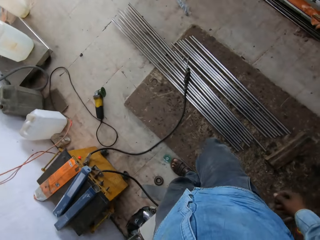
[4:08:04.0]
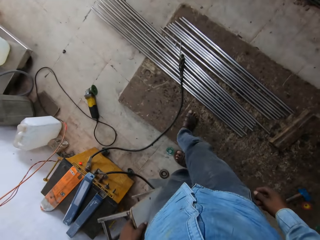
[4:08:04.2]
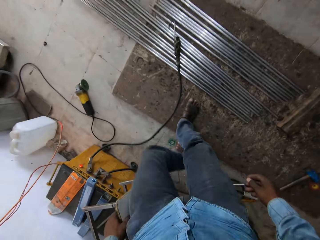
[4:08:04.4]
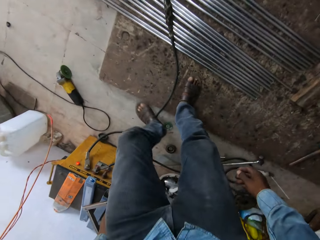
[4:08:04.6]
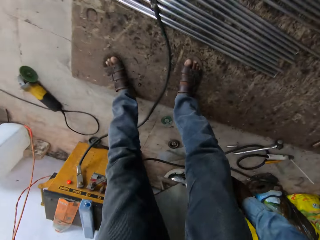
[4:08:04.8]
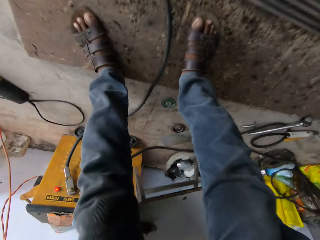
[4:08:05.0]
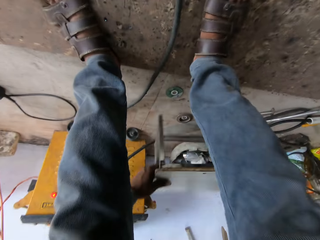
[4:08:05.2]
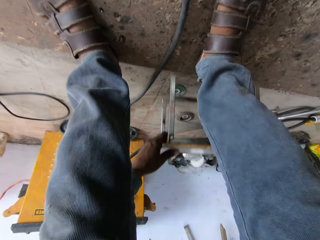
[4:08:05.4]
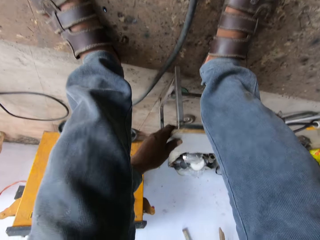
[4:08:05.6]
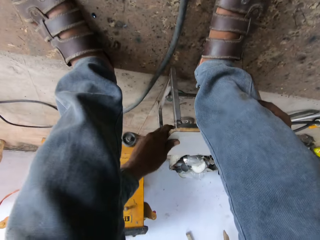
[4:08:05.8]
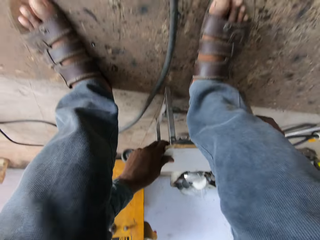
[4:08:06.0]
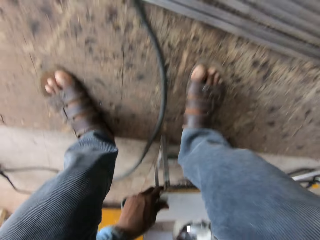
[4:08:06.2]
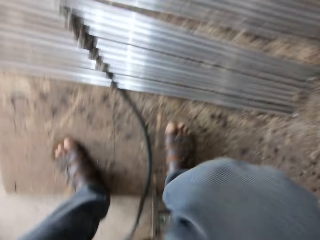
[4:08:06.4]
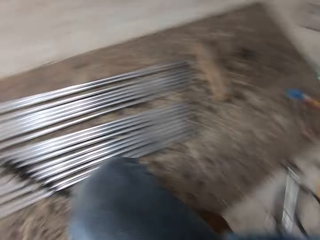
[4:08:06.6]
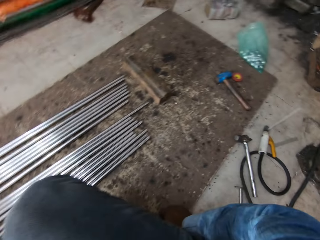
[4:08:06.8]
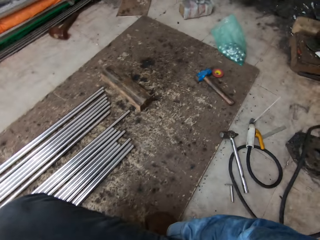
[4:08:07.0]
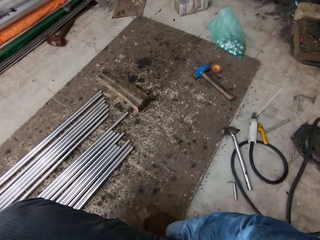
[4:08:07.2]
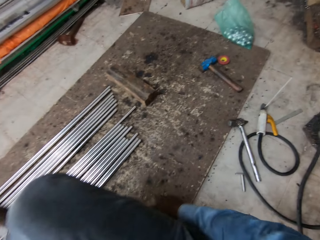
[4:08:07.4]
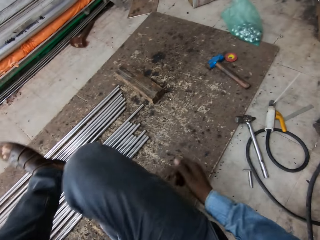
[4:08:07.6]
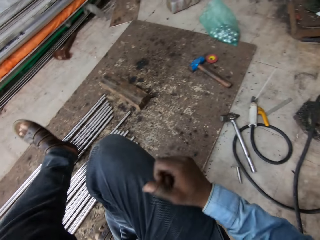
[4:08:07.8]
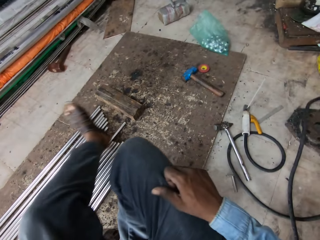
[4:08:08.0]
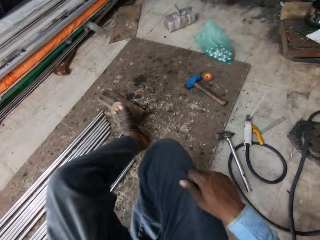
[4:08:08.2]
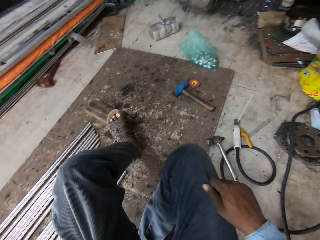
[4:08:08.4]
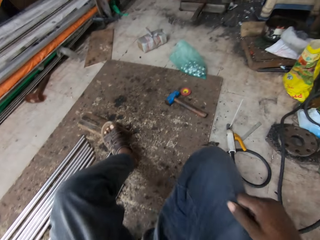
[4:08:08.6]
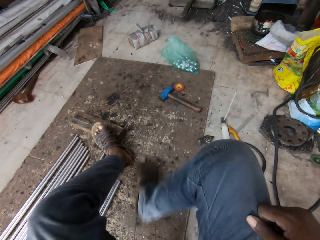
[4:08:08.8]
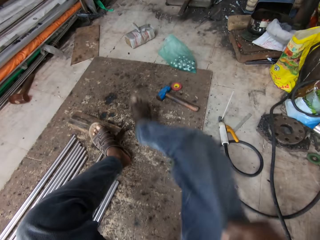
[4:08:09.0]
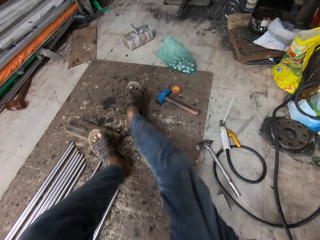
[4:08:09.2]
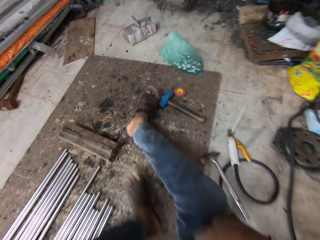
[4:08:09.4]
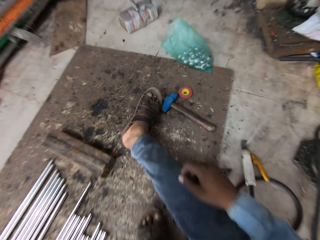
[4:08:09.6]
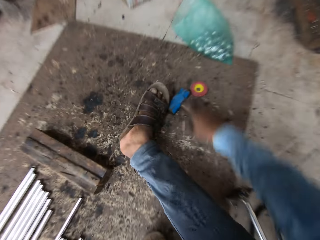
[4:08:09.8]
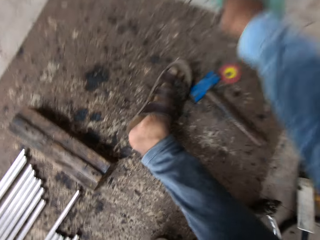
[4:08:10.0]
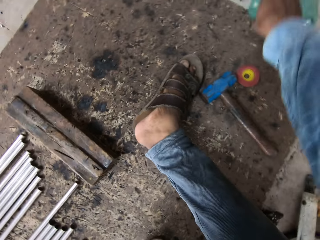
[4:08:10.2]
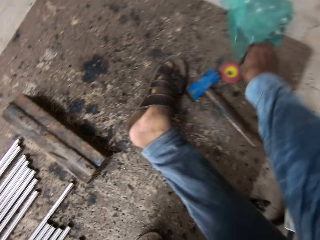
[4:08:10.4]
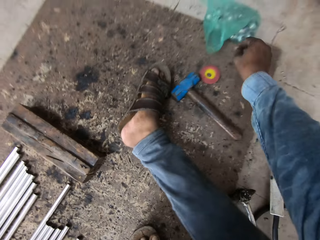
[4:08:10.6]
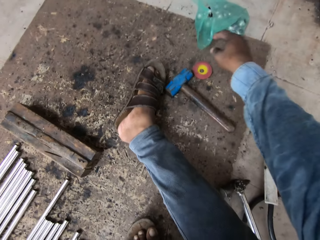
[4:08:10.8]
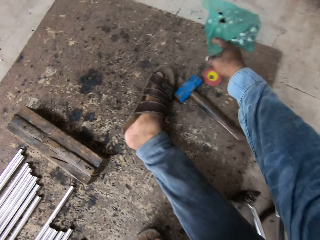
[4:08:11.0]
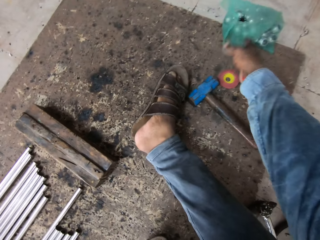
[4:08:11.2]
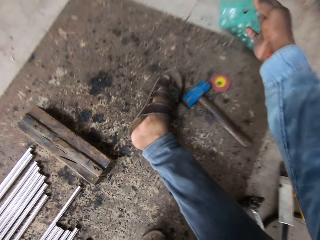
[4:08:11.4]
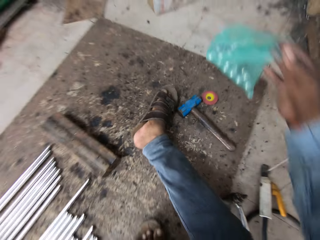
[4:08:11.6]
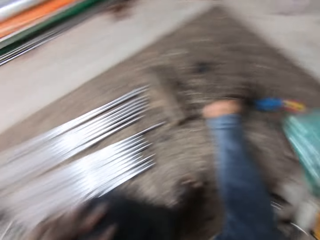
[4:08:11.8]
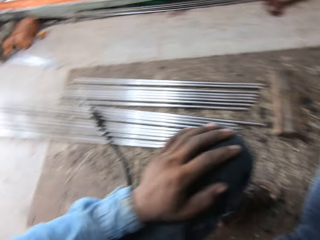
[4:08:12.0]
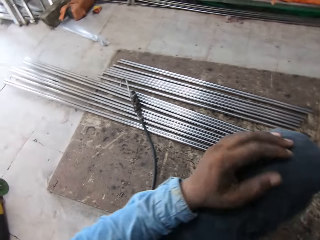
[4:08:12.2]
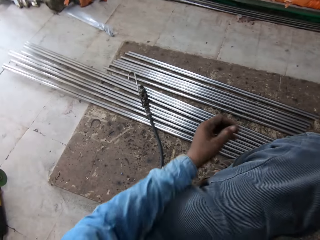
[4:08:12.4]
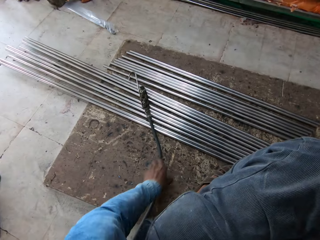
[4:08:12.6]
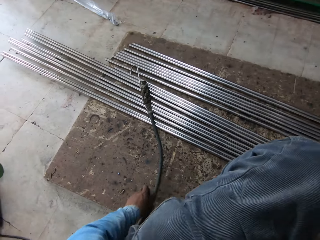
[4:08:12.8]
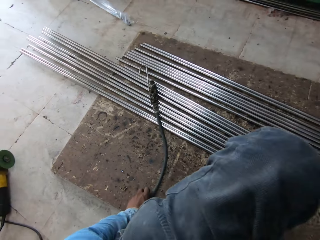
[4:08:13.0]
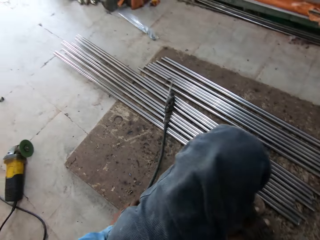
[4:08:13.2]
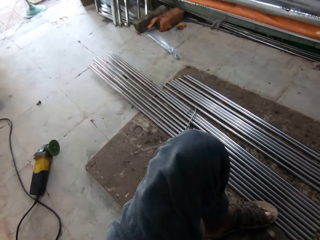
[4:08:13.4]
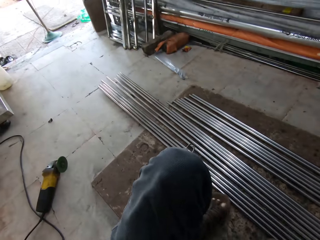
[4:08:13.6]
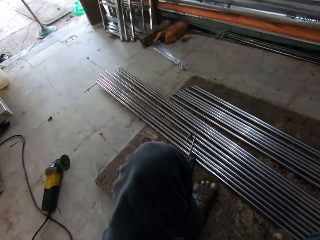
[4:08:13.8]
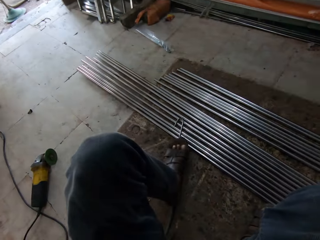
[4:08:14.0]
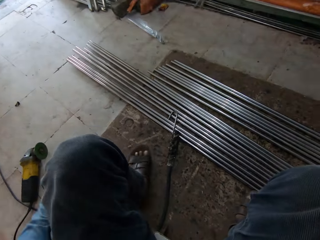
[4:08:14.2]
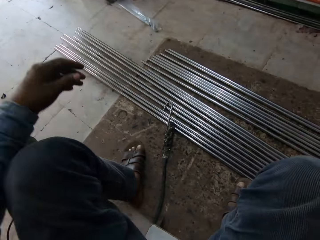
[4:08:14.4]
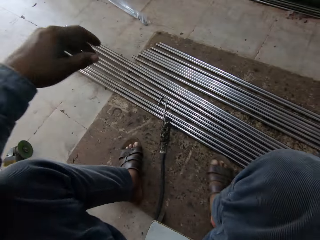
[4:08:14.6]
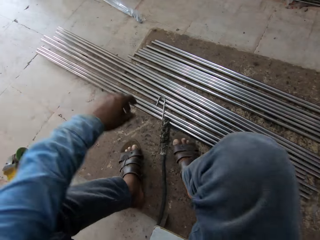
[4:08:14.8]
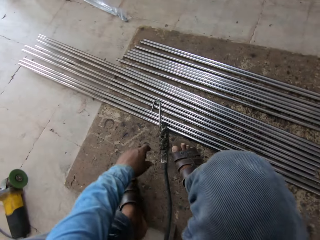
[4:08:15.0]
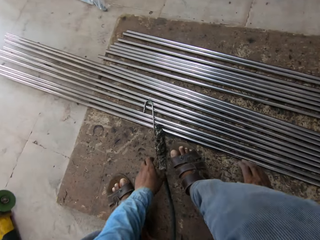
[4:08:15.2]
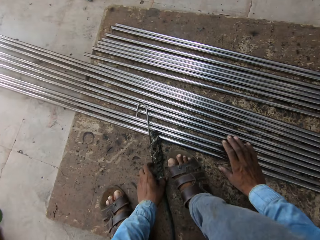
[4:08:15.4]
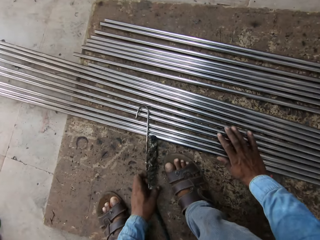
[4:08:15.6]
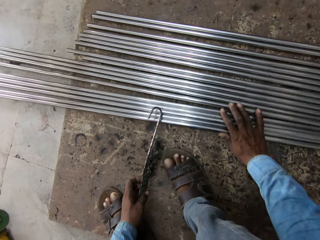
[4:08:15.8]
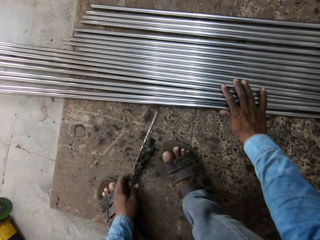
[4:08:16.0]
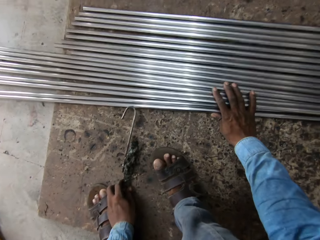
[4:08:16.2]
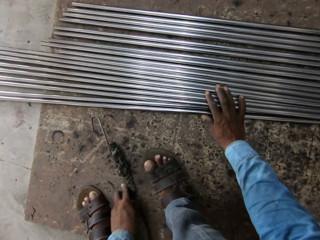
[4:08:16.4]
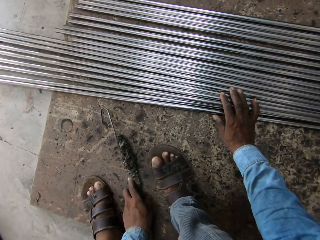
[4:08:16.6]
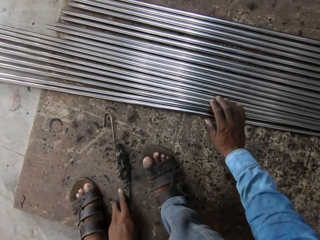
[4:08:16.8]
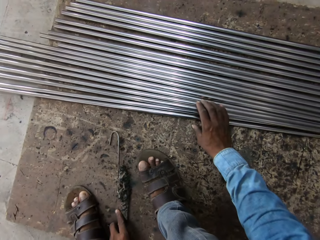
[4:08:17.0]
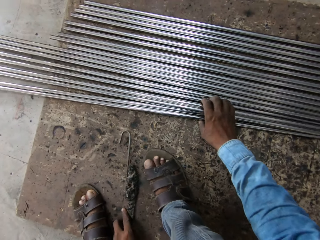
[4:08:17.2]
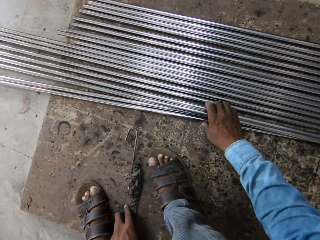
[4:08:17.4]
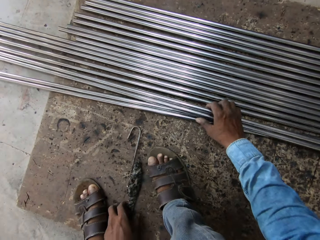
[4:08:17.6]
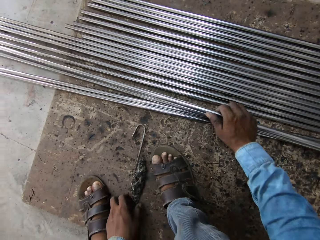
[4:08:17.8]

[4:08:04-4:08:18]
The camera wearer sits down. They move their legs. They lift a bag. They move a cable. They hold a welding gun. They move metals.

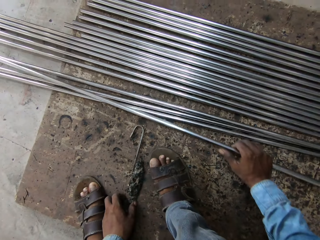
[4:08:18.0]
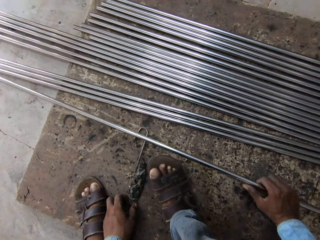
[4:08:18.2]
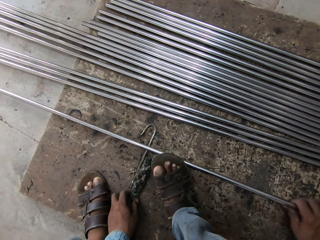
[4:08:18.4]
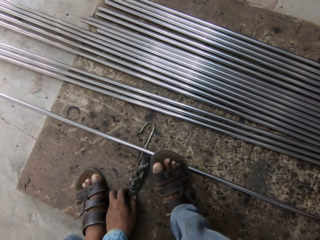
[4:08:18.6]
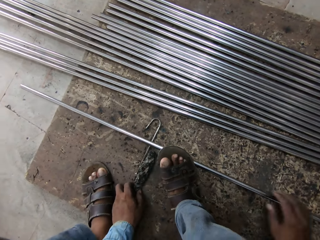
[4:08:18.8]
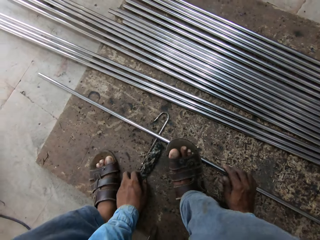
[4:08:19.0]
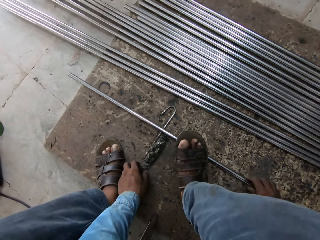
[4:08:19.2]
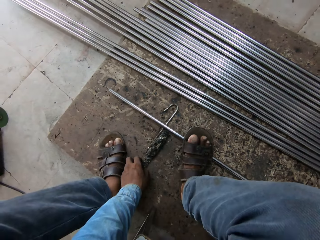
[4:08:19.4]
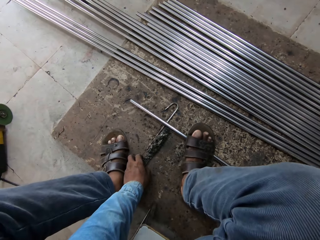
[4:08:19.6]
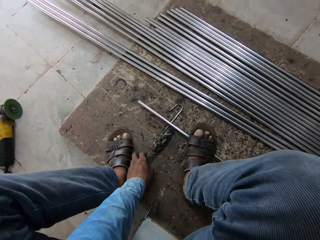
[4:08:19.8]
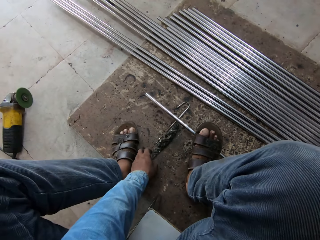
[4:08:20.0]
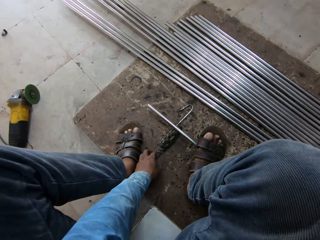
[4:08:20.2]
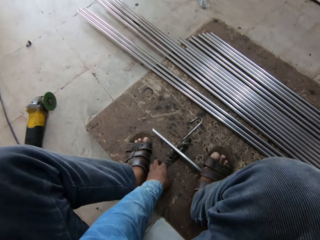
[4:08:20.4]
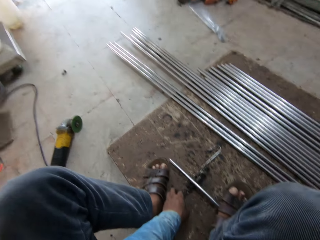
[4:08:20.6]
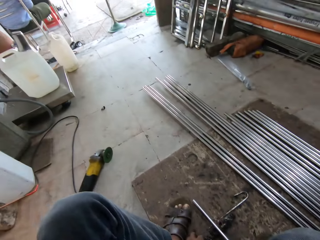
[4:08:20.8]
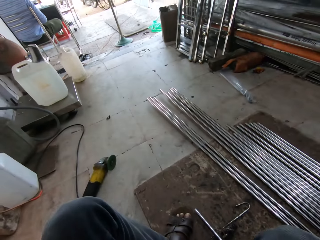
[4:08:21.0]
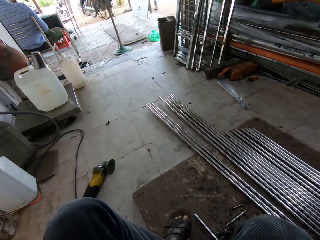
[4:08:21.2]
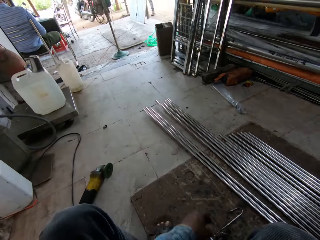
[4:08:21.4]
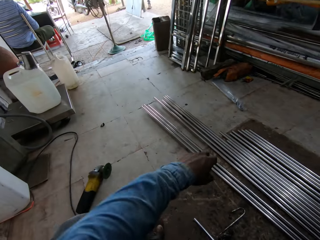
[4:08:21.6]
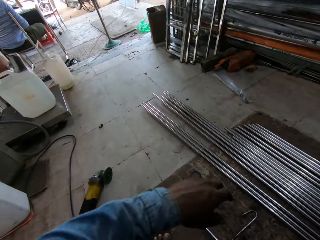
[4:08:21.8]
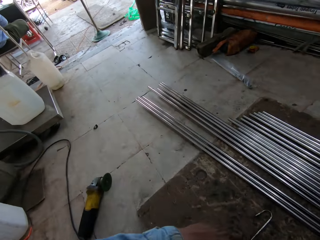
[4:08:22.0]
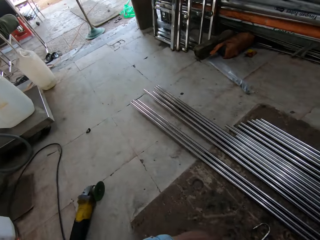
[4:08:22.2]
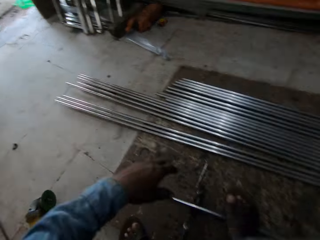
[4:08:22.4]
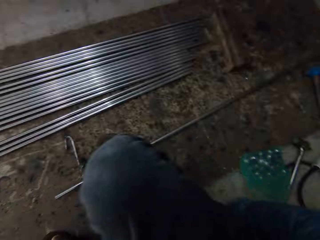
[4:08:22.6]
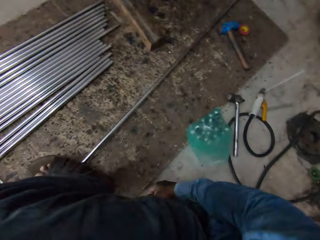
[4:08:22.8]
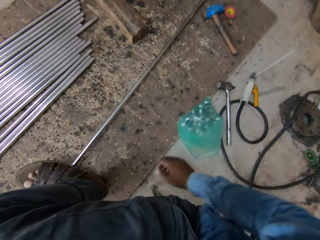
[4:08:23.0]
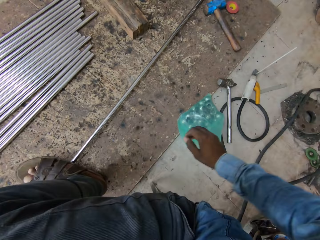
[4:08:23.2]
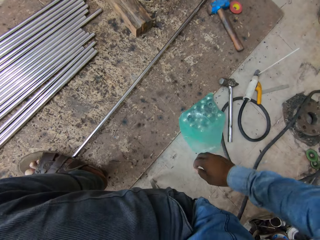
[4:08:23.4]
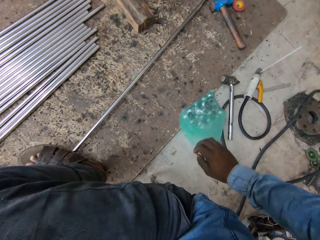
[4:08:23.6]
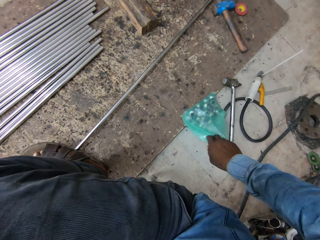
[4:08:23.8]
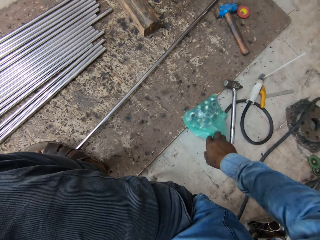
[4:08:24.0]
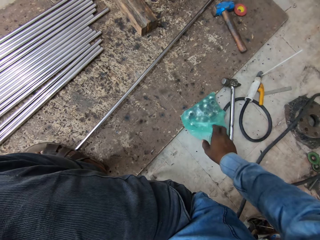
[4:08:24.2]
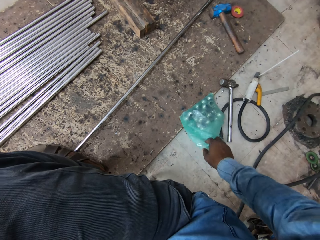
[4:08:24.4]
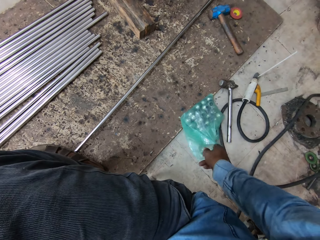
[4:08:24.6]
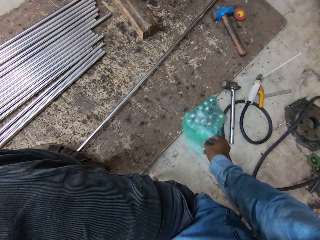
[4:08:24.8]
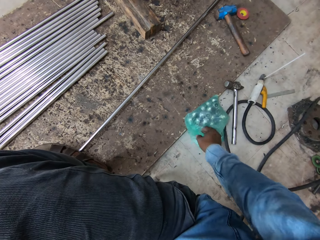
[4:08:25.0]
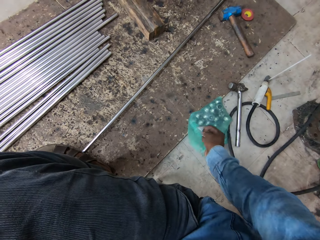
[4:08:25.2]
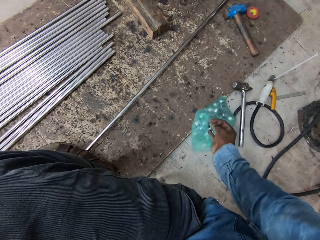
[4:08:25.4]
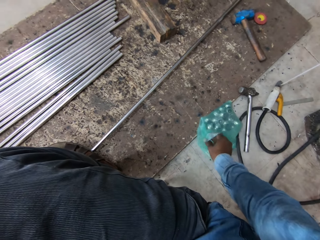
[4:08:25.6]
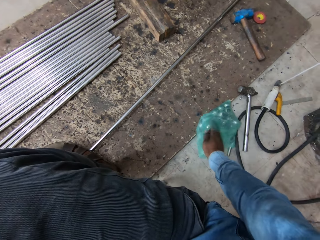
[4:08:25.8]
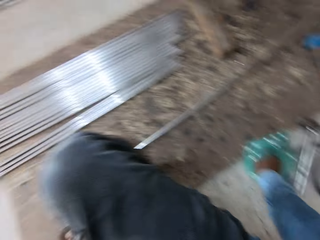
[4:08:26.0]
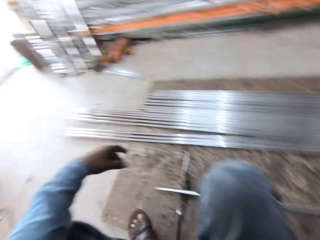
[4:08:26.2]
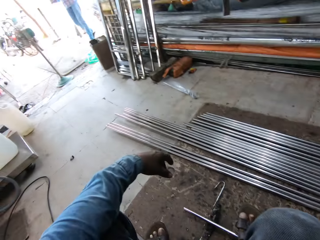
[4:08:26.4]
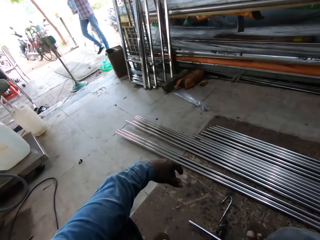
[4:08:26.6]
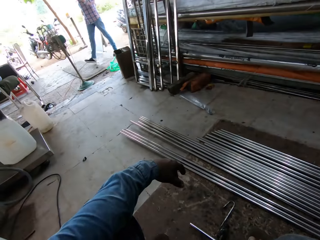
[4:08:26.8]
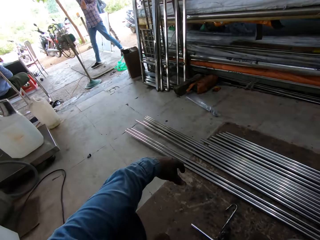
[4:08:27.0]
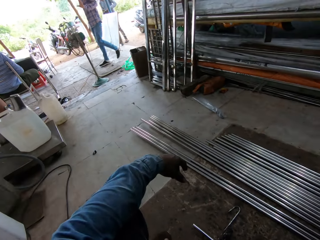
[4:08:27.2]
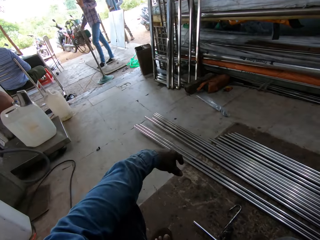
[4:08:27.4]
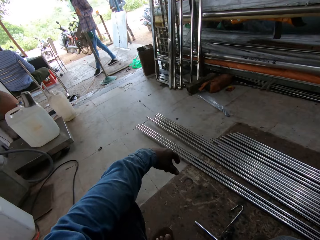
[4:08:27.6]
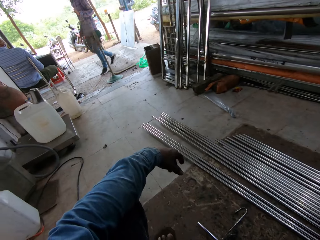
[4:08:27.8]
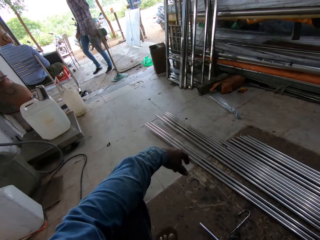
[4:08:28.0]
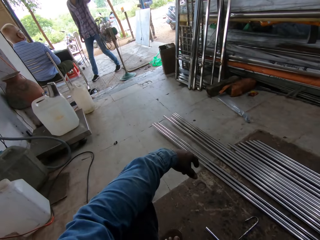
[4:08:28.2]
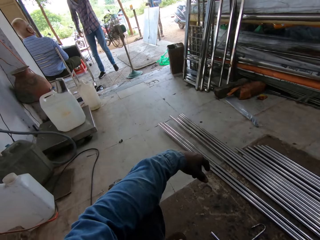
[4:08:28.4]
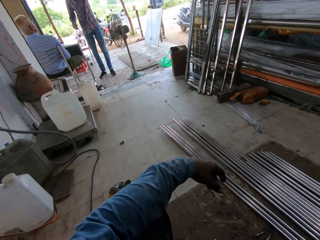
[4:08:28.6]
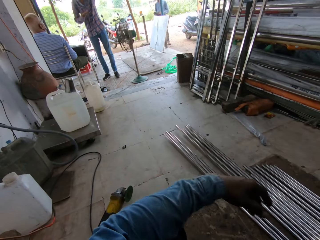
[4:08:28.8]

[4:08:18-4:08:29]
The camera wearer picks up metal. They look around. They put a hand in a bag. A man walks.
